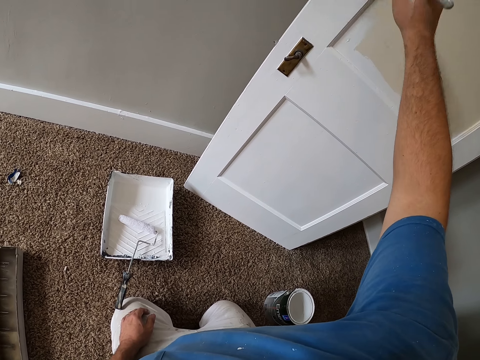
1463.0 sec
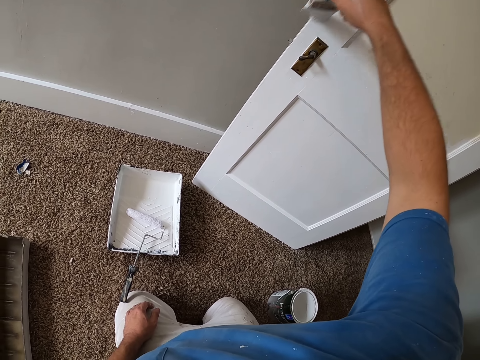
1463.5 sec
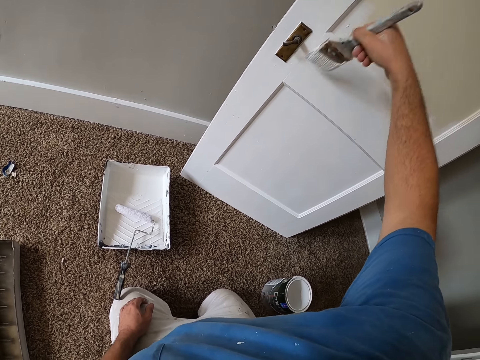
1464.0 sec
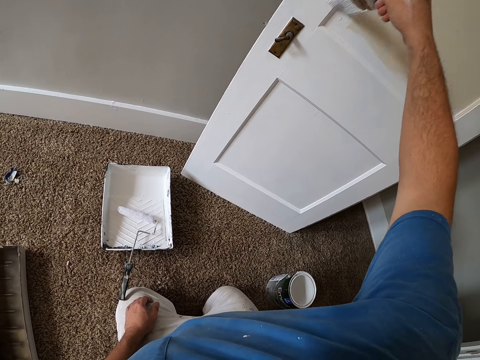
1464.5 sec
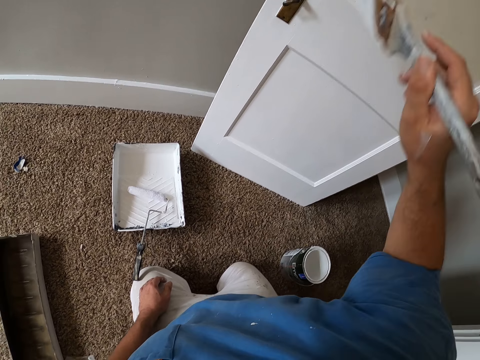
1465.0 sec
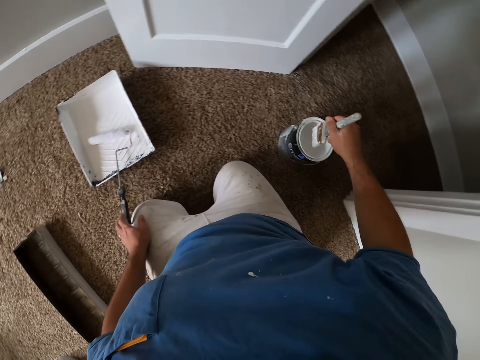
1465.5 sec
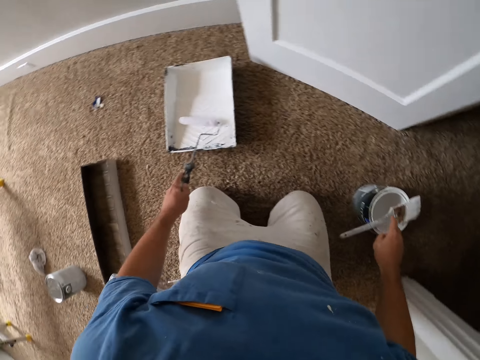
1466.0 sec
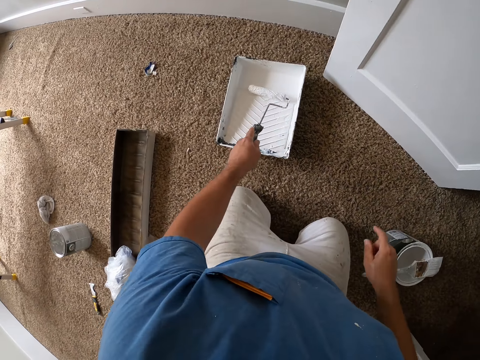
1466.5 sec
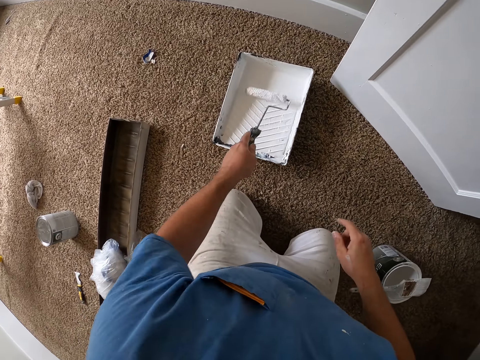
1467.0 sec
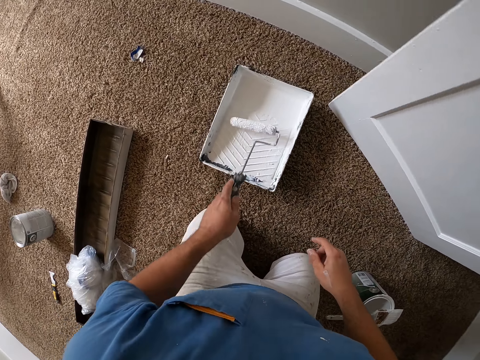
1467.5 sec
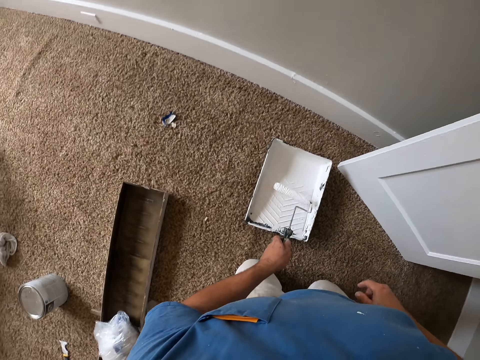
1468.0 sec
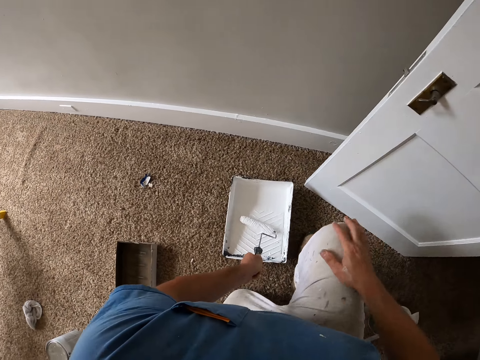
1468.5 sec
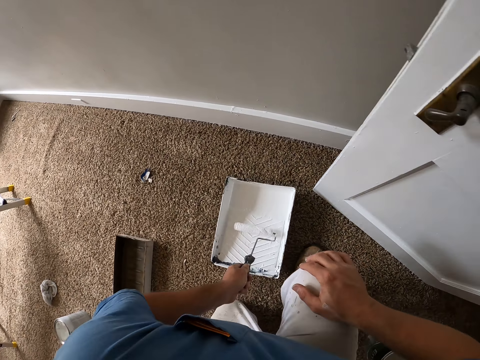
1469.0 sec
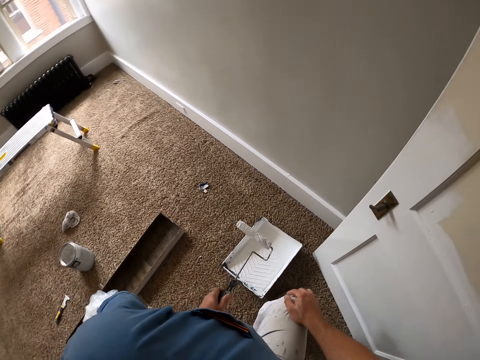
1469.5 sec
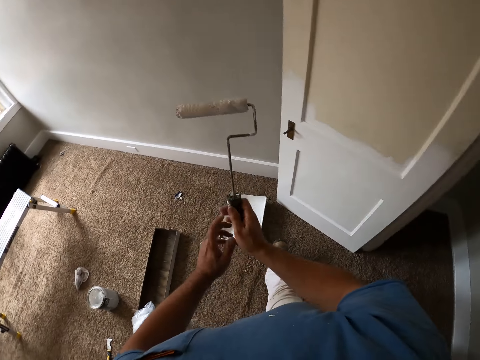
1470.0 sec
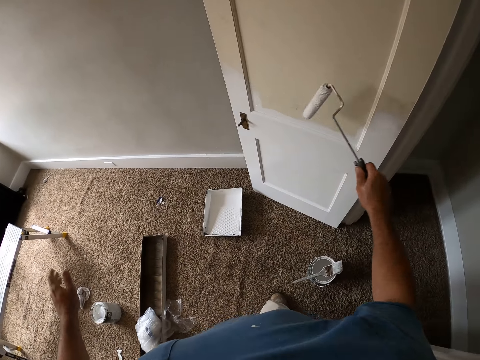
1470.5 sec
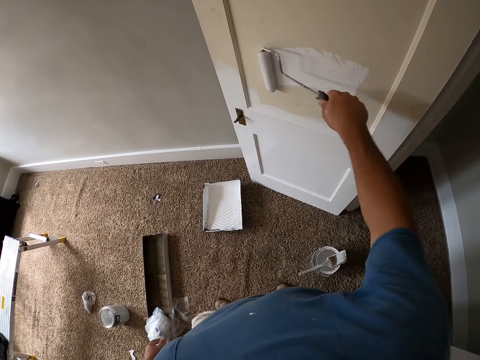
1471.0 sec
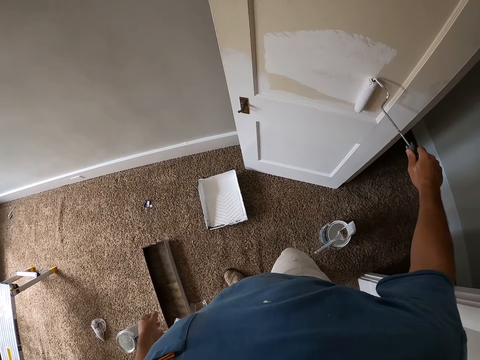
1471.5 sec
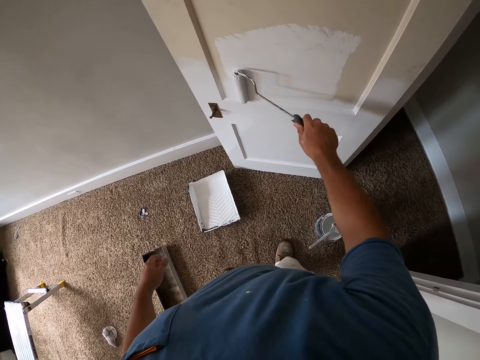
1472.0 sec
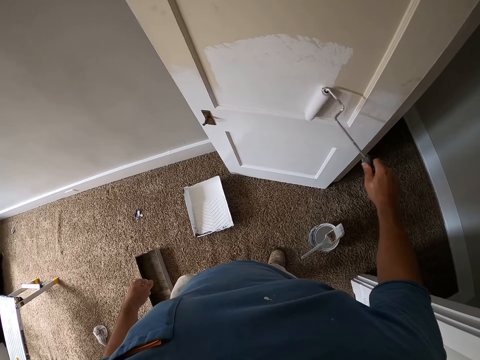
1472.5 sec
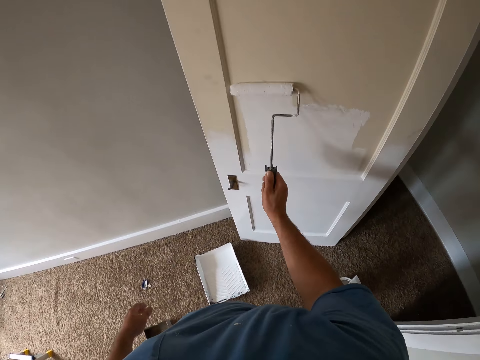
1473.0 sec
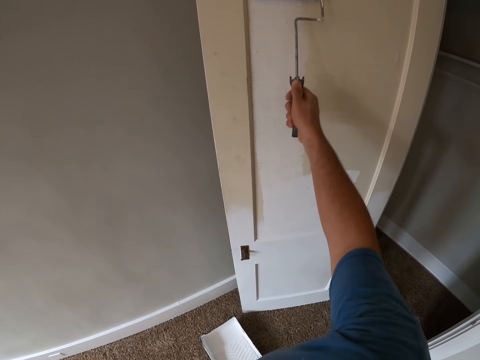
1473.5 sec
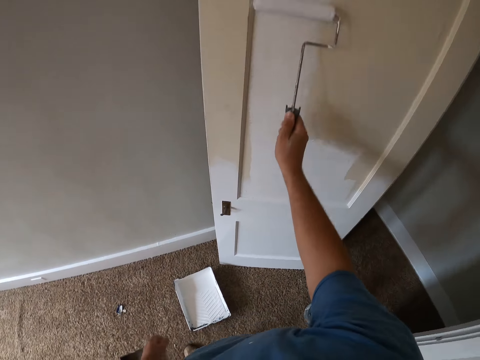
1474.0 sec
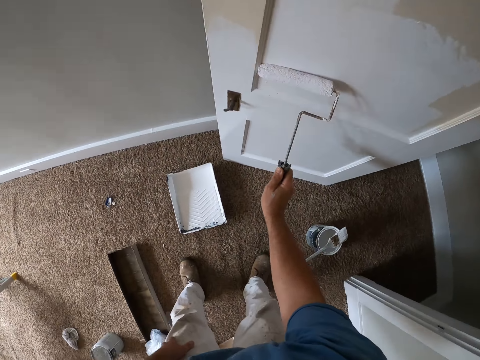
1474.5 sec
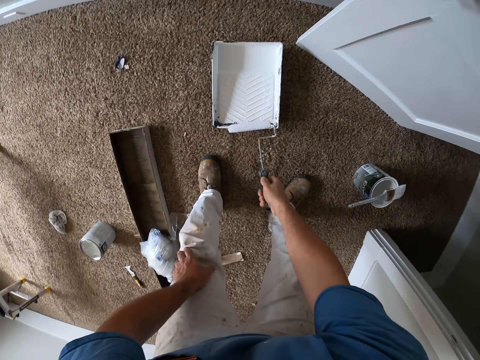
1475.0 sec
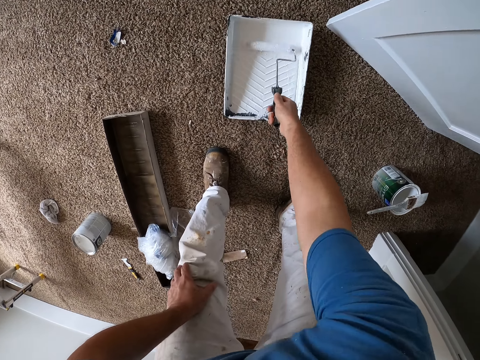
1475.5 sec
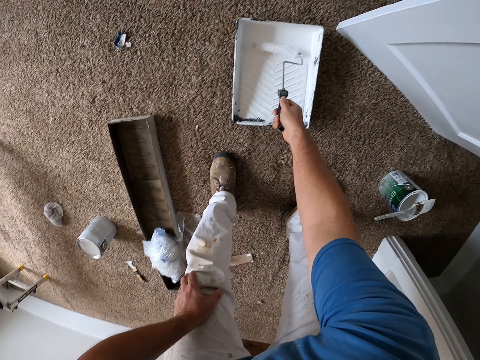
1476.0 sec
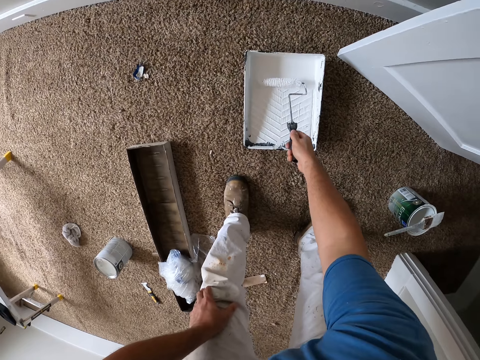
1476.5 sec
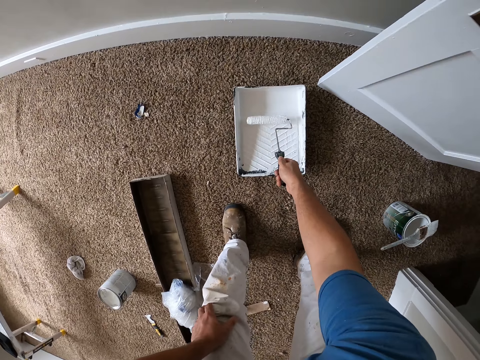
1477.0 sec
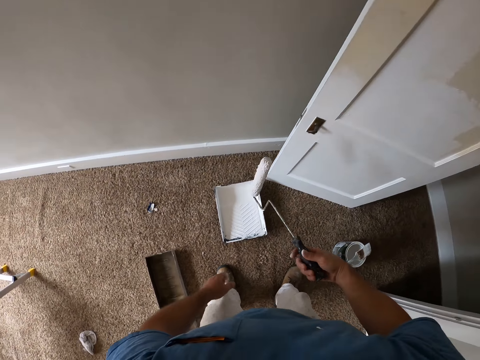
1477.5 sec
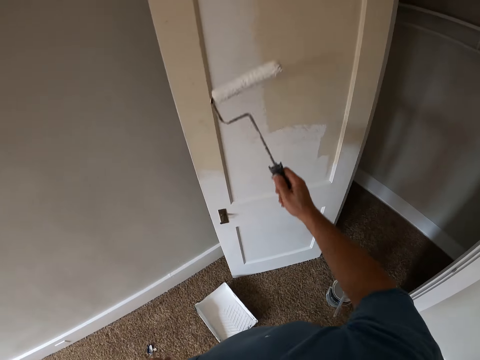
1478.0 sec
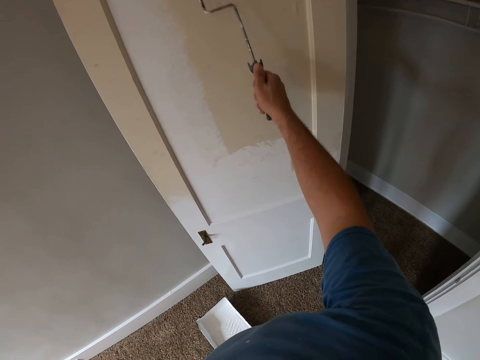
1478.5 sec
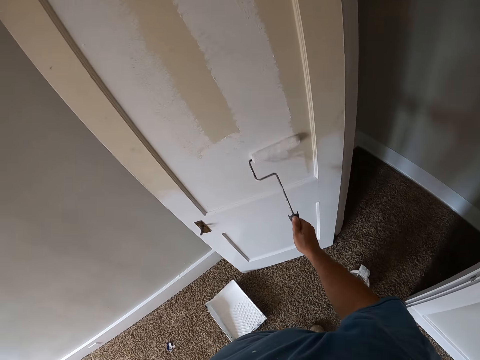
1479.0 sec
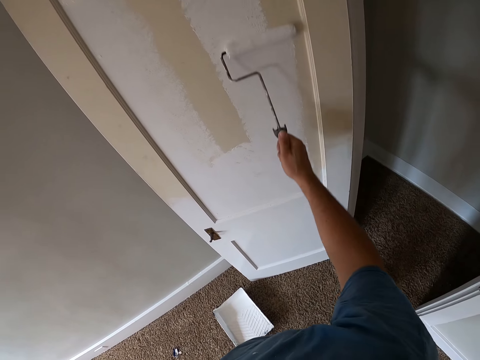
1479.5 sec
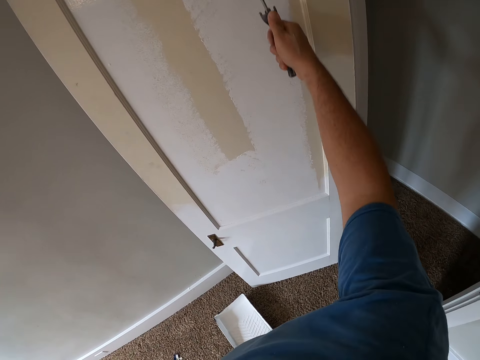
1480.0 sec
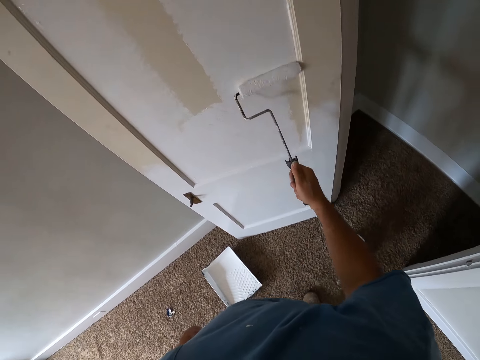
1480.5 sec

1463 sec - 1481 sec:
The camera wearer drops the paint brush on the paint container. They roll the paint roller in the container. They stand up. They paint the door with the paint roller. They roll the paint roller in the container. They paint the door with the paint roller.

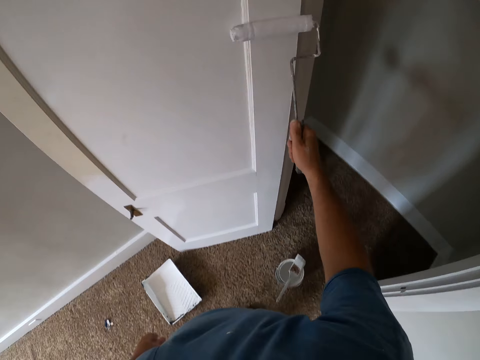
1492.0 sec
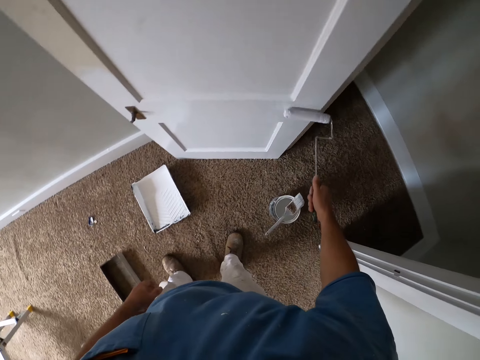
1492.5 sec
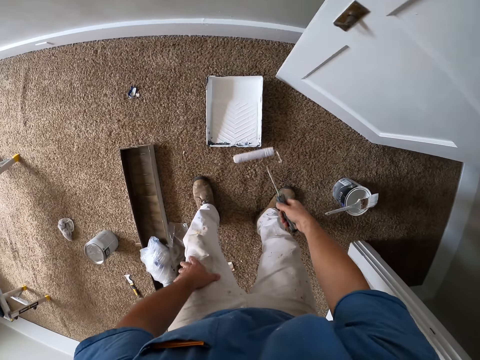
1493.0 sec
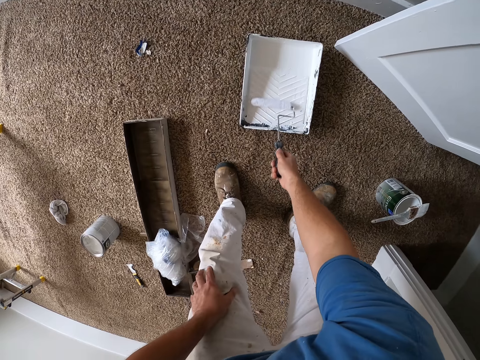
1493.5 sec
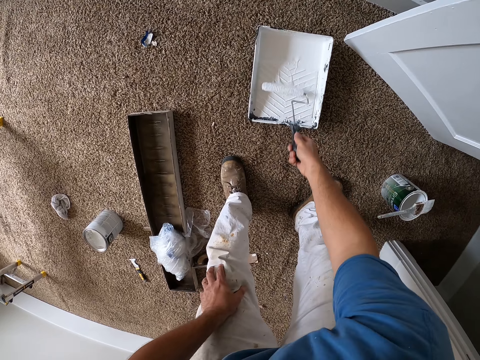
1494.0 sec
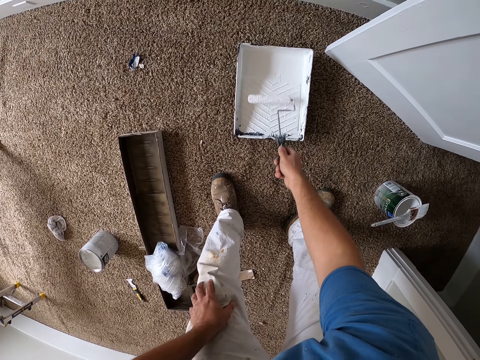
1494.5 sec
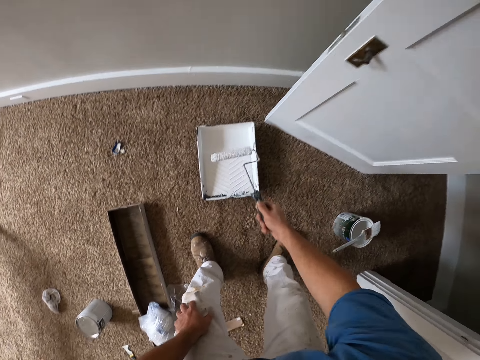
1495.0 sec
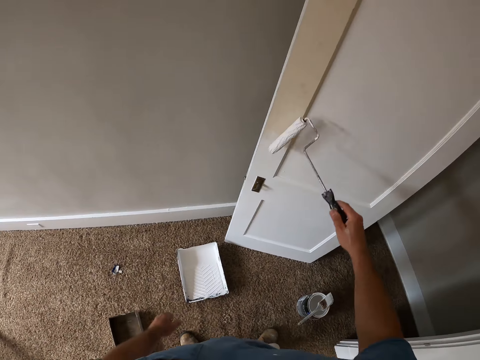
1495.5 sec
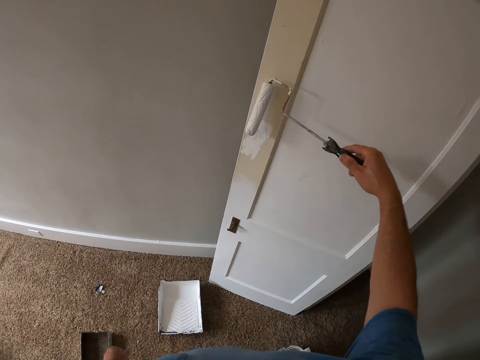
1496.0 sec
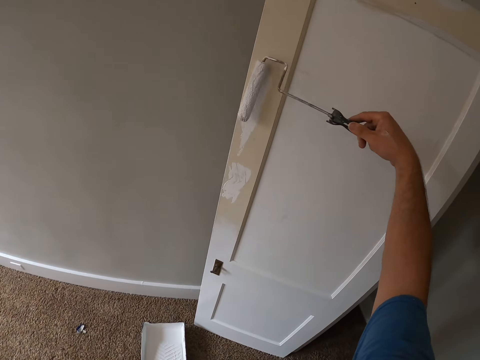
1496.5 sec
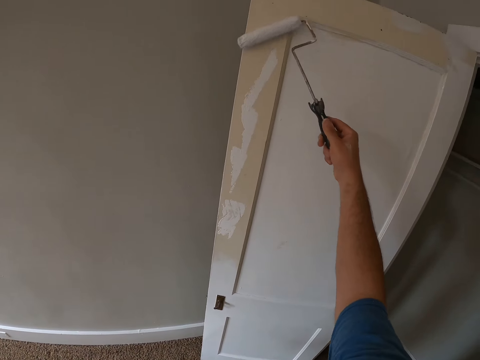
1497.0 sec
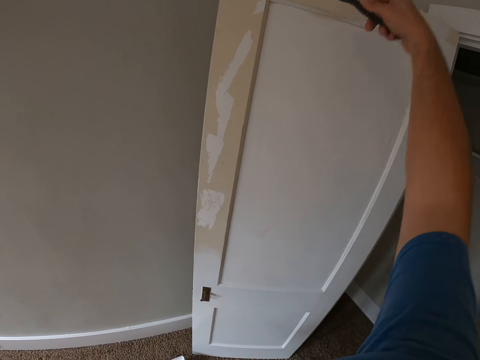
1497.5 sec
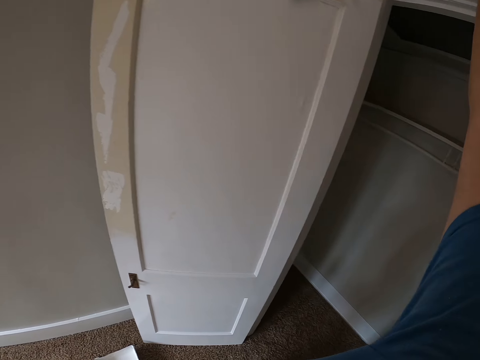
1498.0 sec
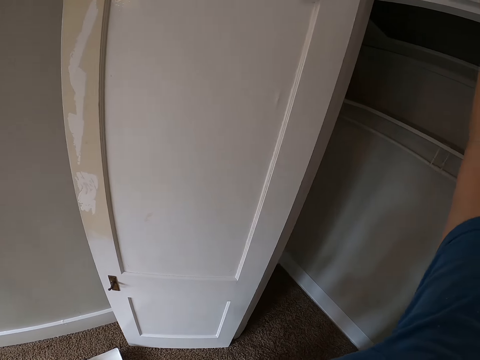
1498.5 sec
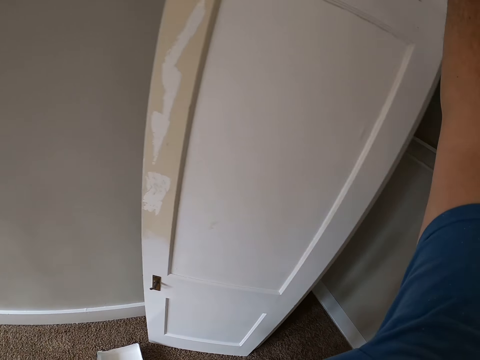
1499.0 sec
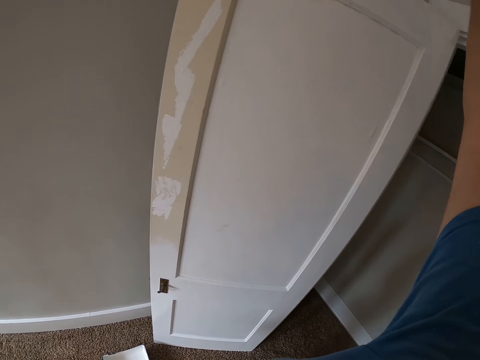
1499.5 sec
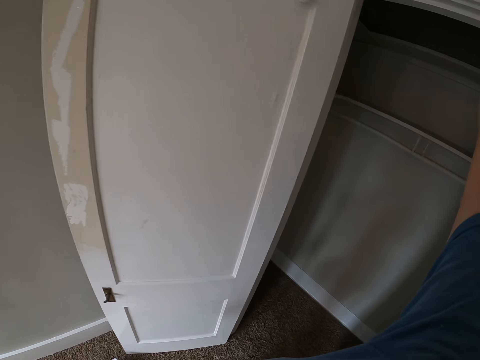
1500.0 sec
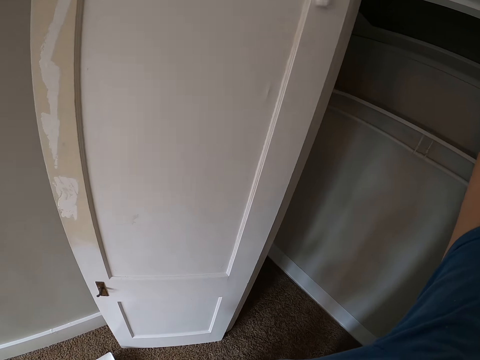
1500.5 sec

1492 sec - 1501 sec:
The camera wearer rolls the paint roller in the container. They paint the door with the paint roller.
